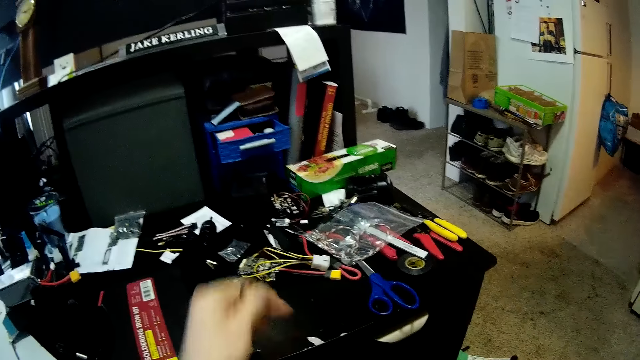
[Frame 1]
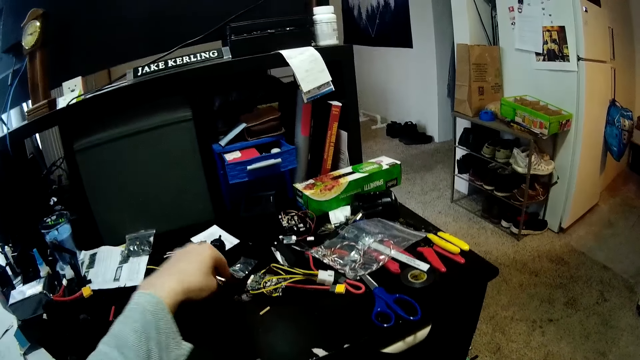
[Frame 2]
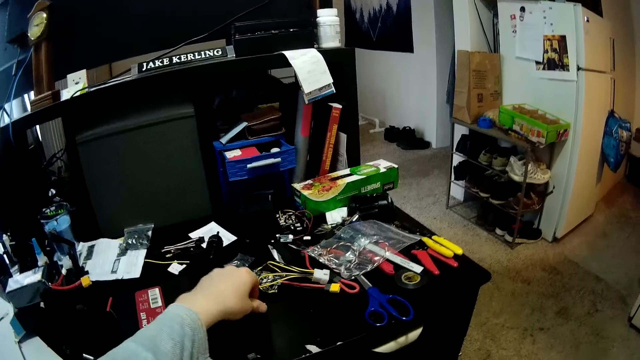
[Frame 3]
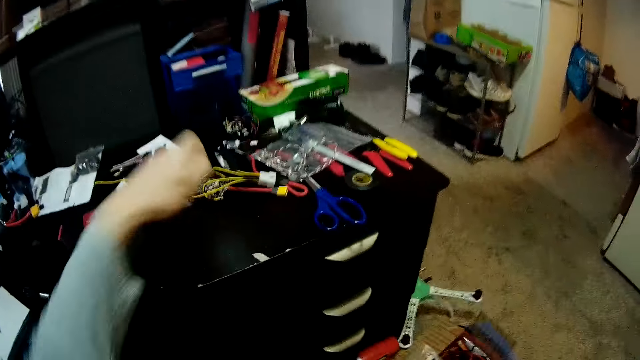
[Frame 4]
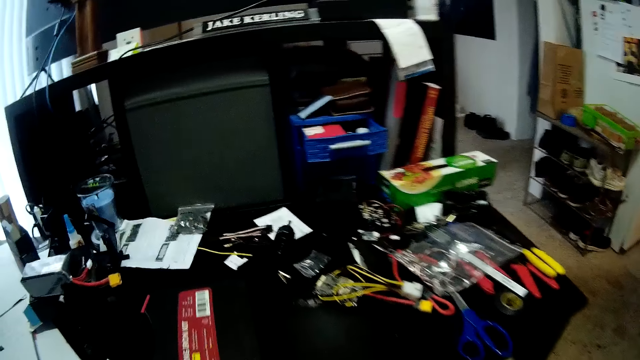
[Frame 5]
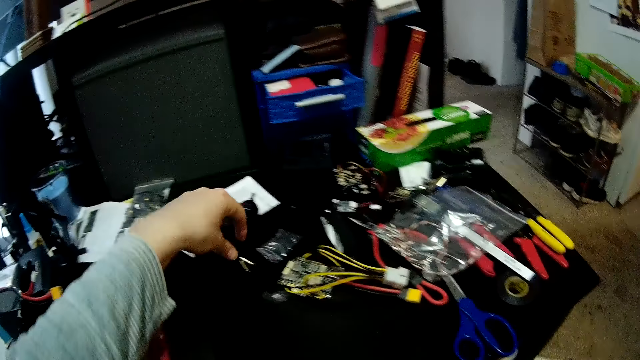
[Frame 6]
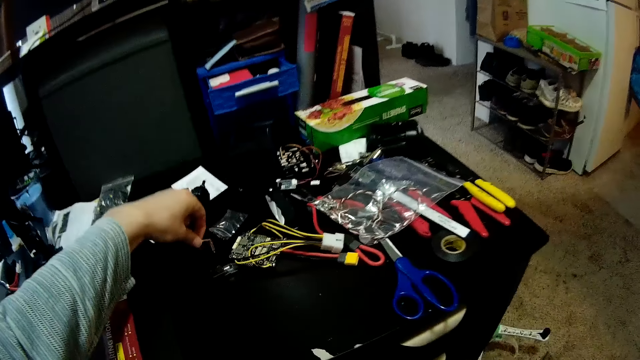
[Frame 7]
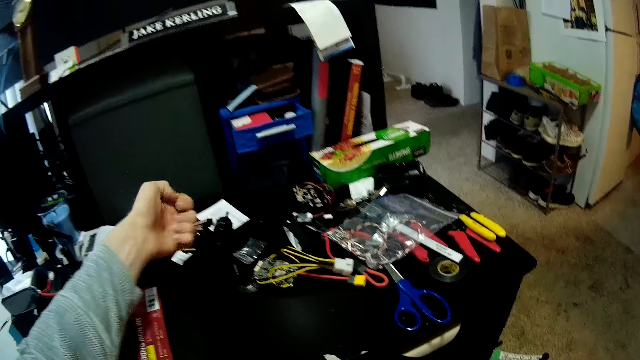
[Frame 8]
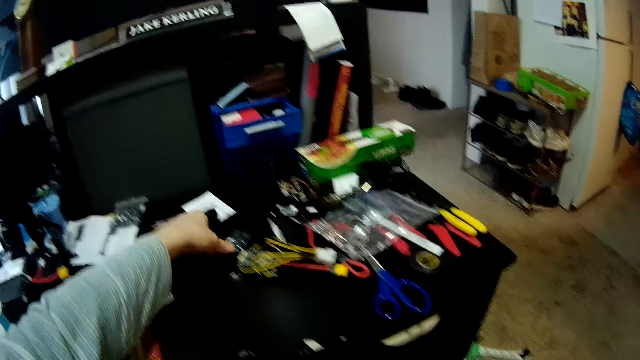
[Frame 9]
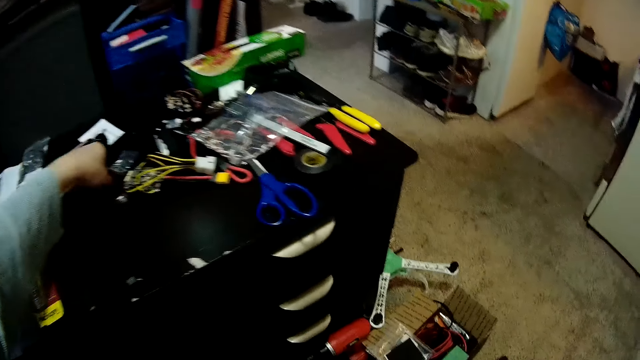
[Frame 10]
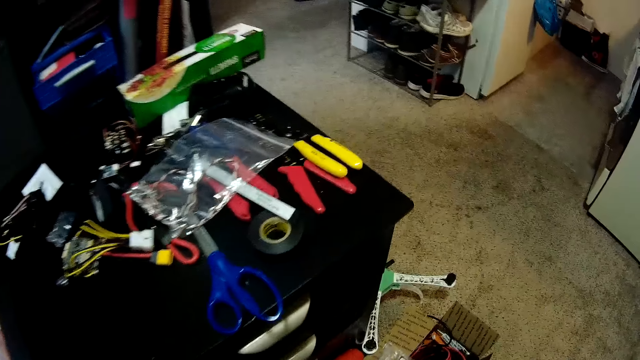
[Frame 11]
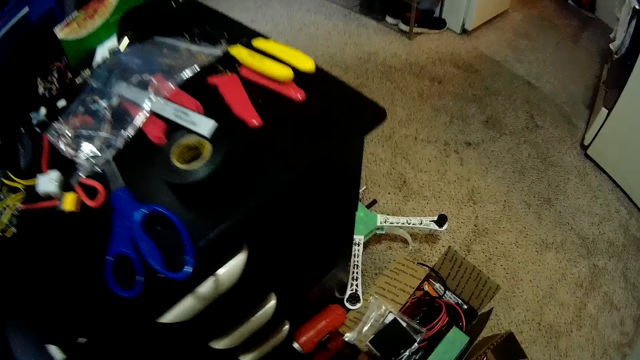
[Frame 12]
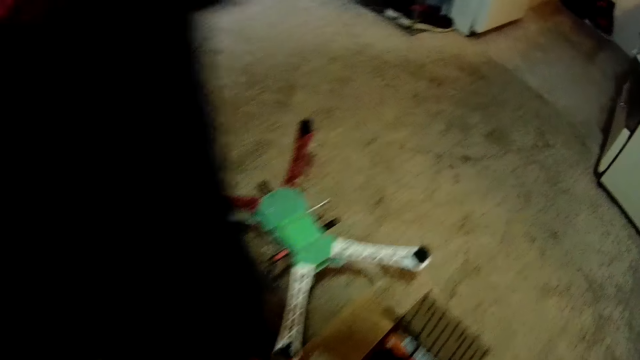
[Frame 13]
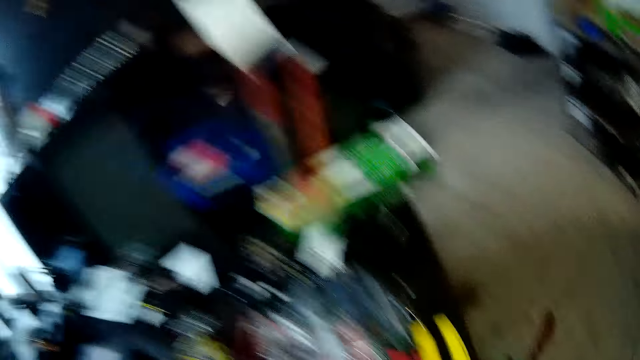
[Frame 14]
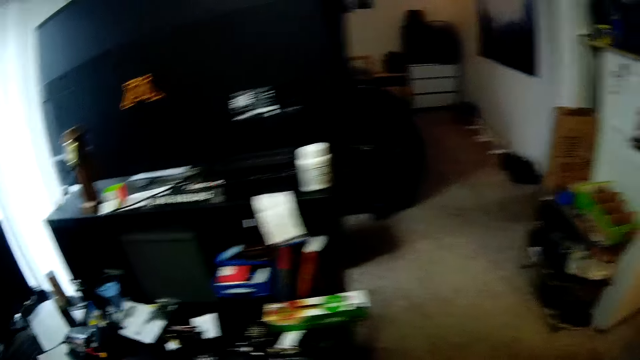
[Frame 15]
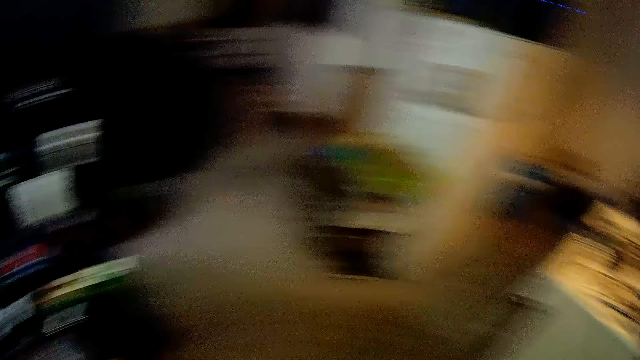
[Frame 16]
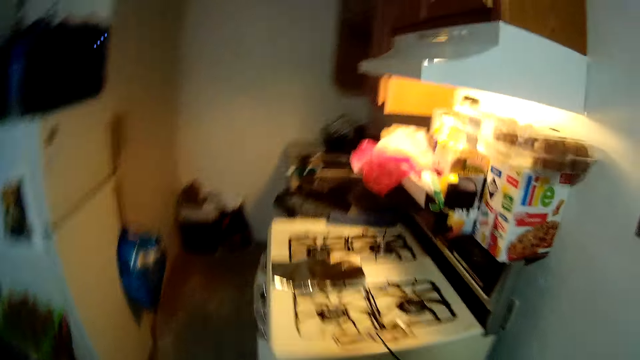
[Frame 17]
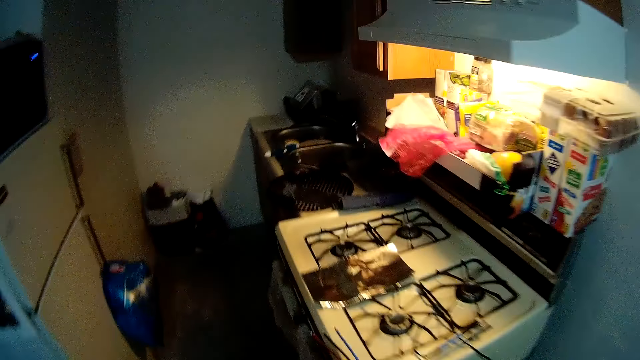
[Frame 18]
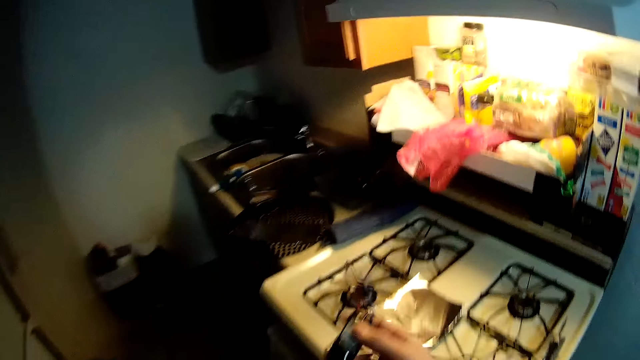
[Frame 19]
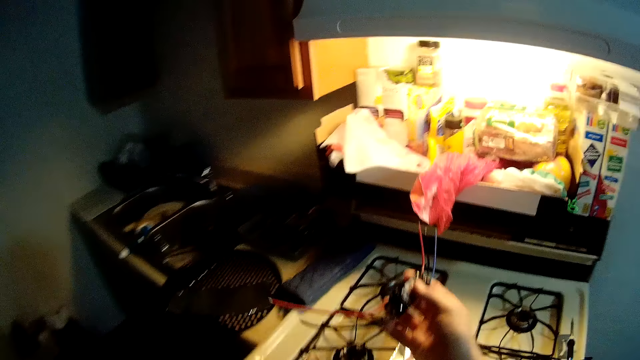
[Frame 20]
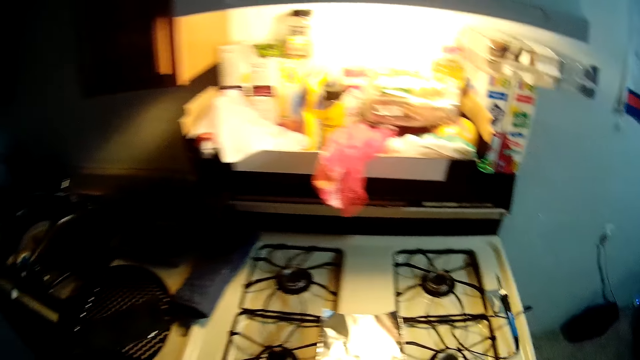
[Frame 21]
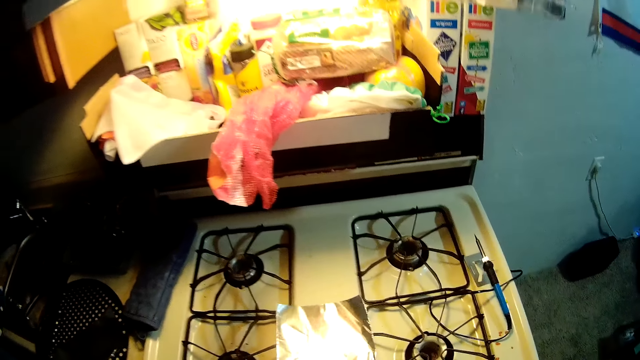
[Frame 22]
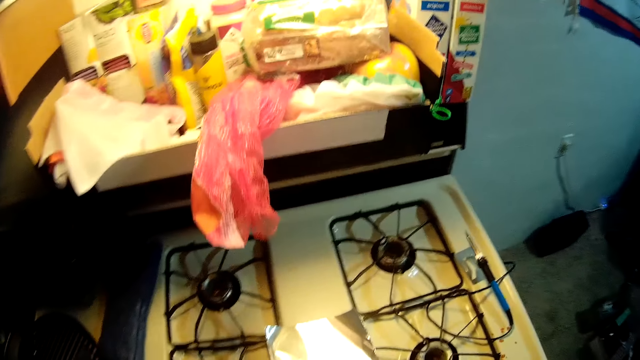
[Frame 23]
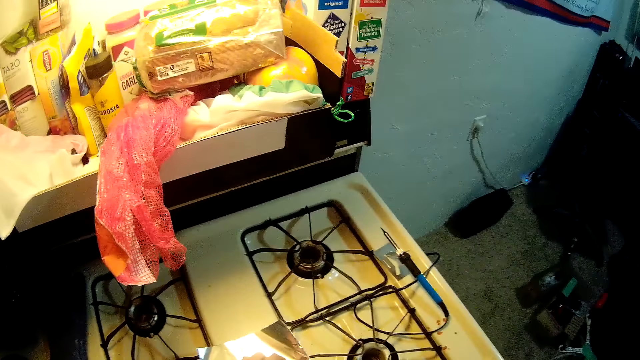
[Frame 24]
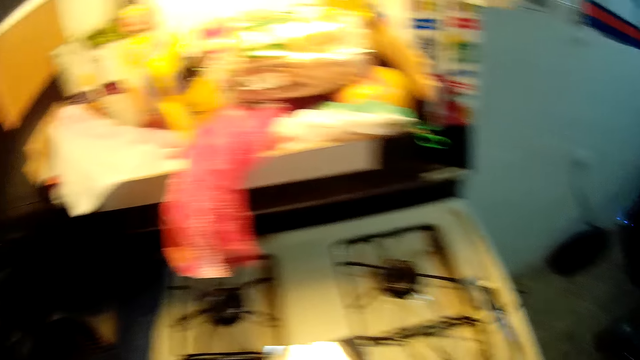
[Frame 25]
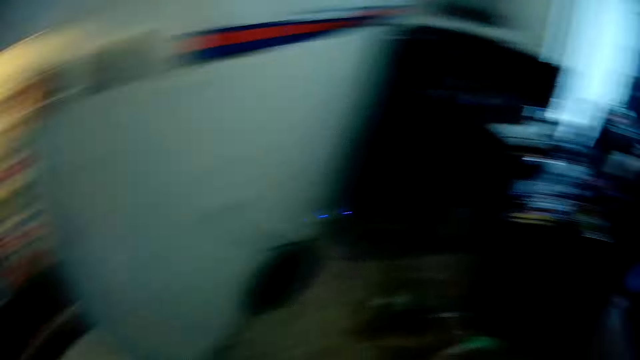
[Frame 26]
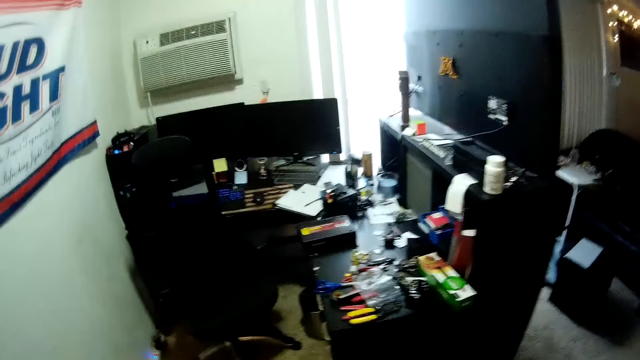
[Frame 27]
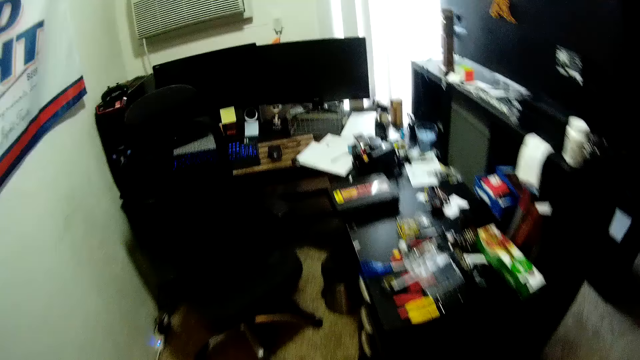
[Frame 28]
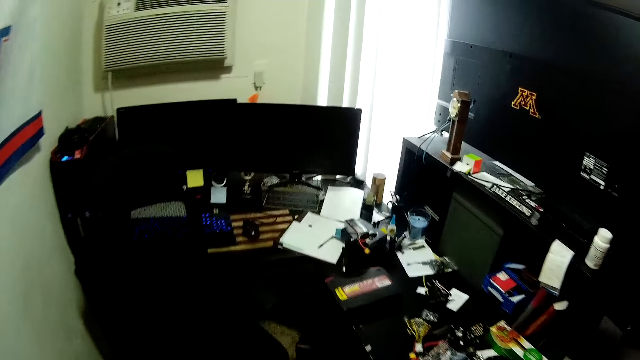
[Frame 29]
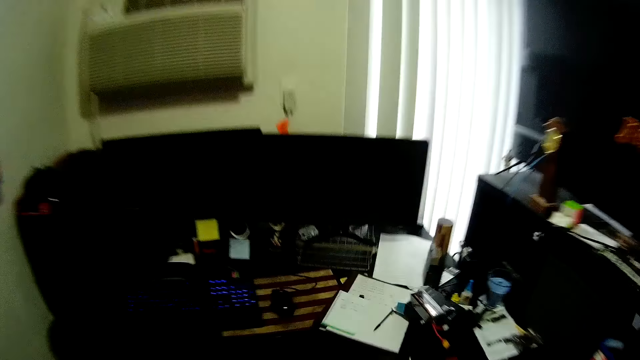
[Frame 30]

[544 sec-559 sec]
The camera wearer picks up the parts from the table. They pick screws. They pick screws again. They walk around the room. They hold something. They walk around the room.

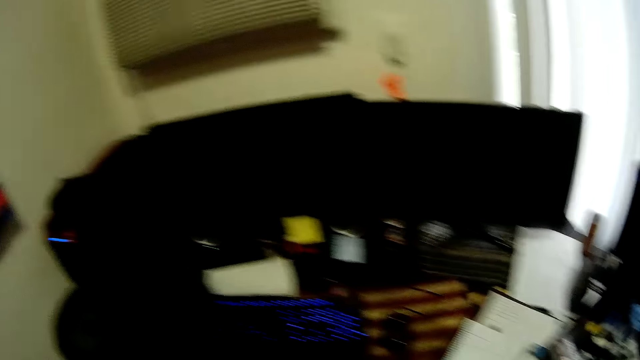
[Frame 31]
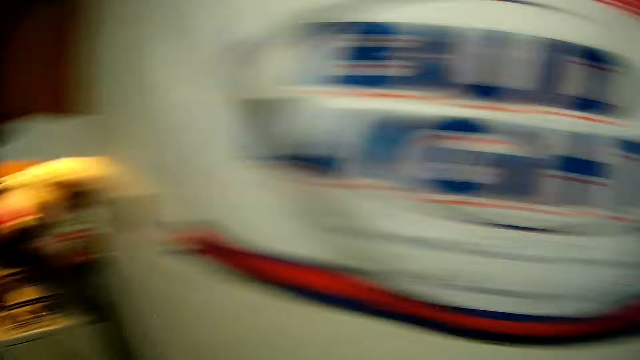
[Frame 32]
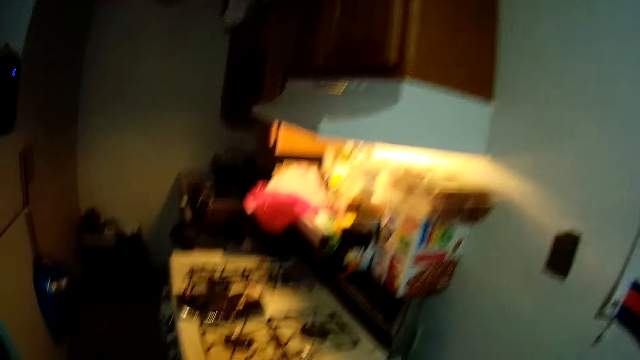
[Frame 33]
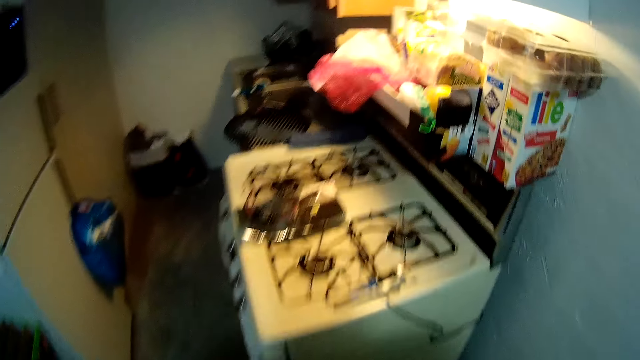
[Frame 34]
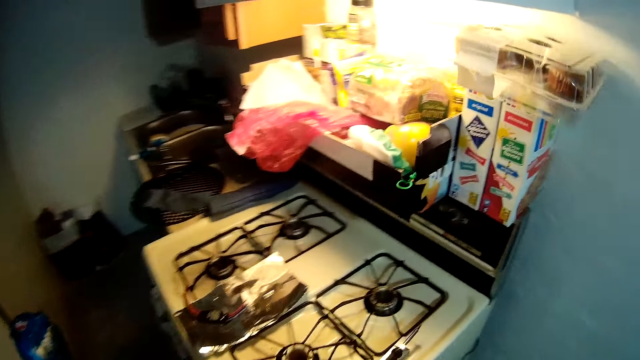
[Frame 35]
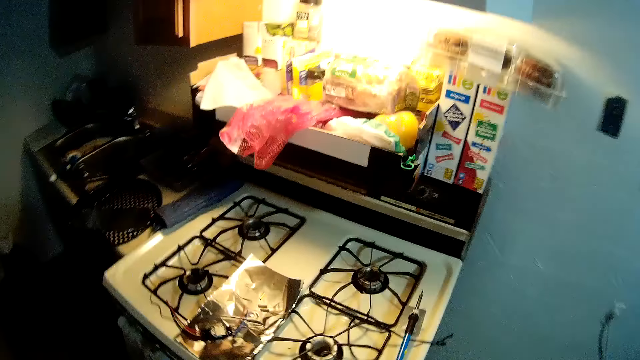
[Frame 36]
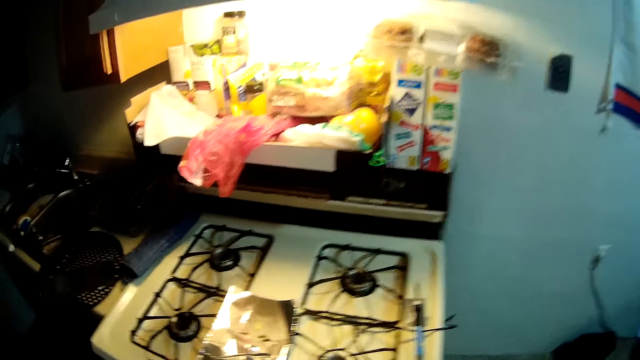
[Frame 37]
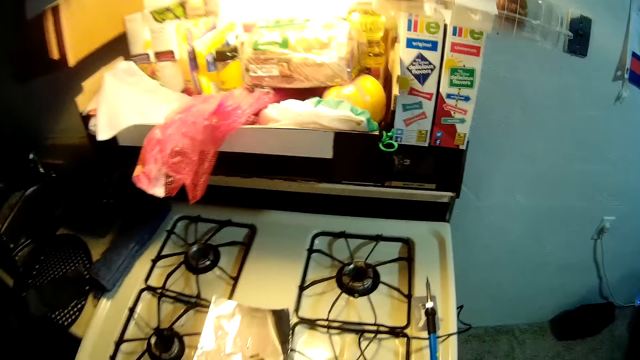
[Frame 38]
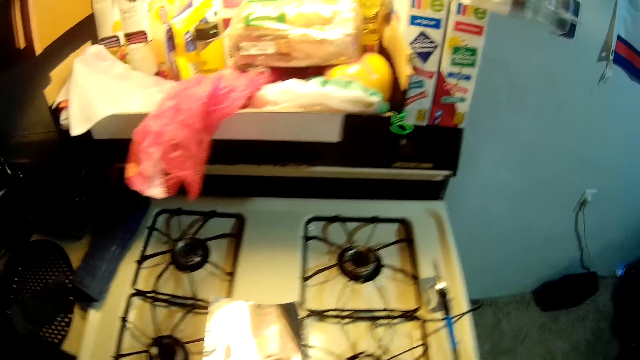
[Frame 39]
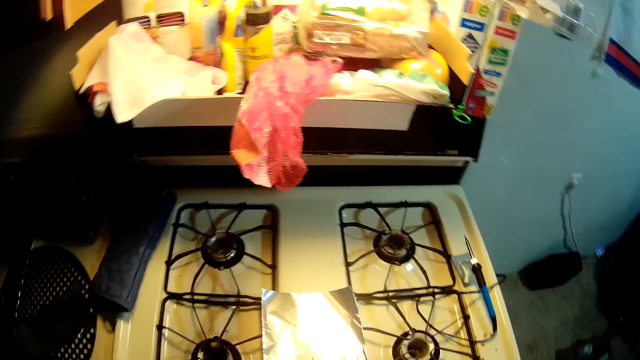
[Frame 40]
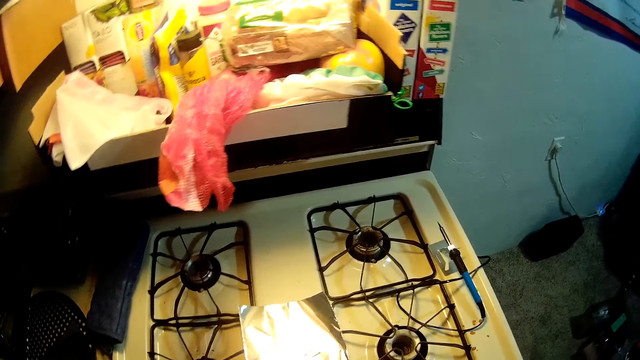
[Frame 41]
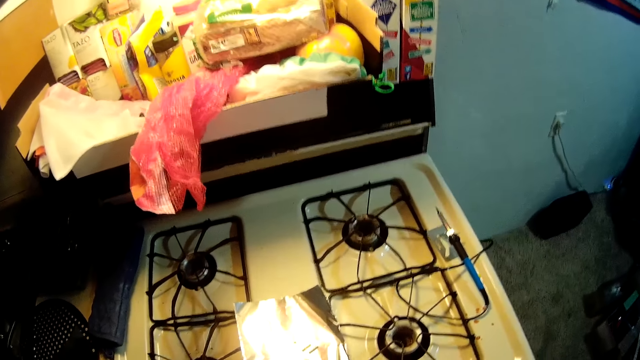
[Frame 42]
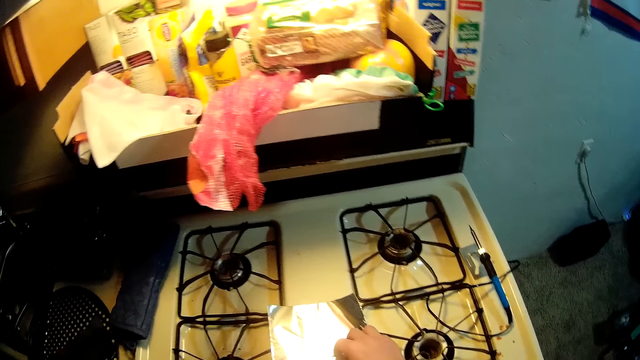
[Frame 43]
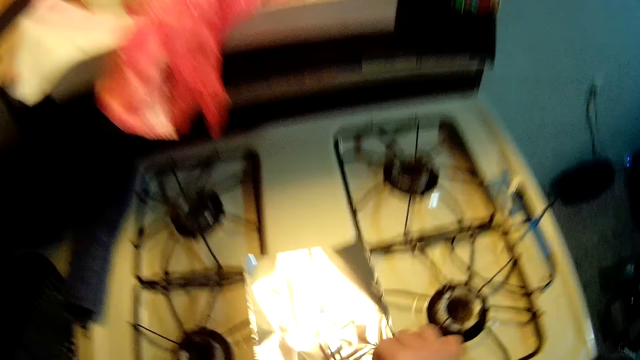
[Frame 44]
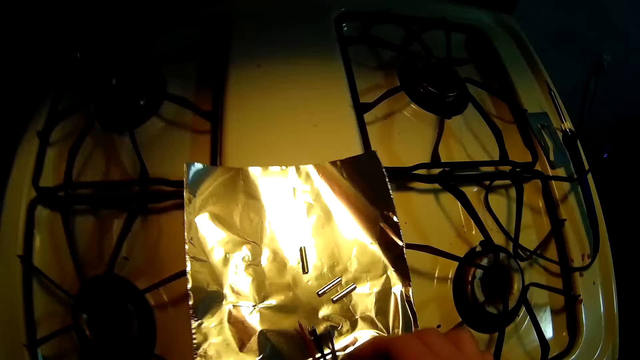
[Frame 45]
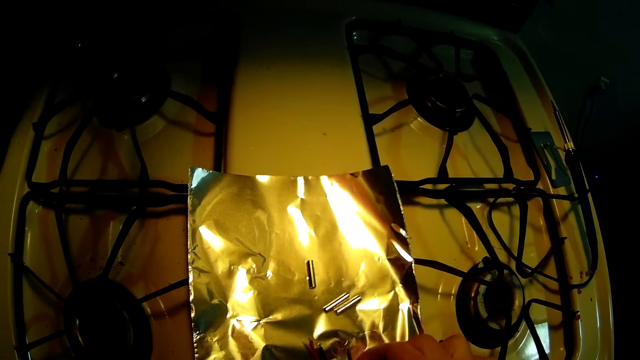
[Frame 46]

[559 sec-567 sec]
The camera wearer touches a wire.
